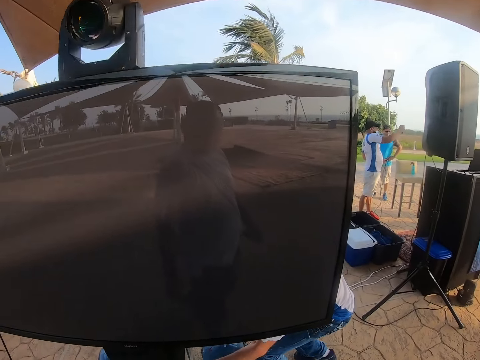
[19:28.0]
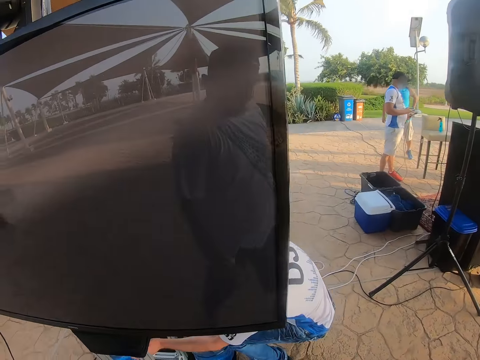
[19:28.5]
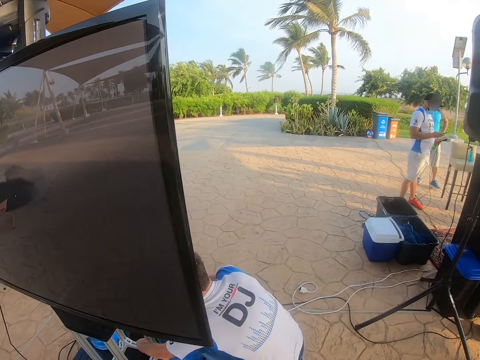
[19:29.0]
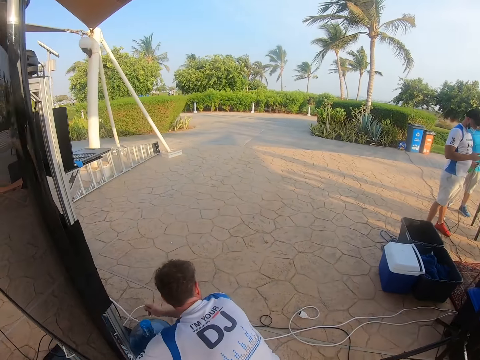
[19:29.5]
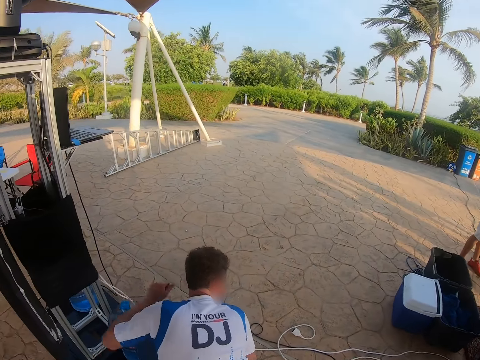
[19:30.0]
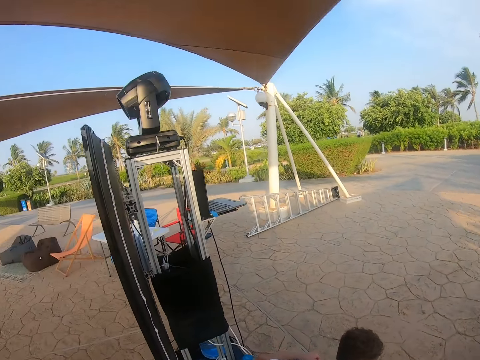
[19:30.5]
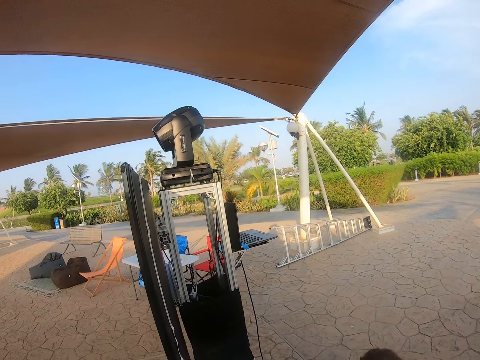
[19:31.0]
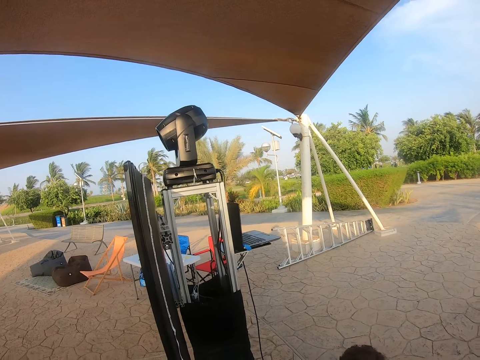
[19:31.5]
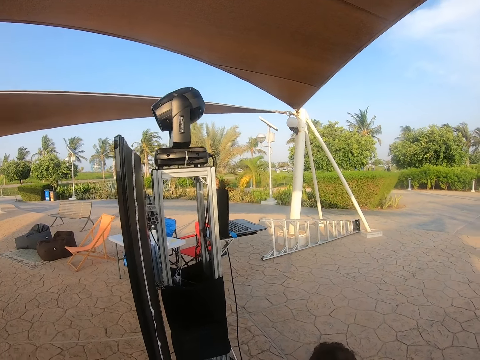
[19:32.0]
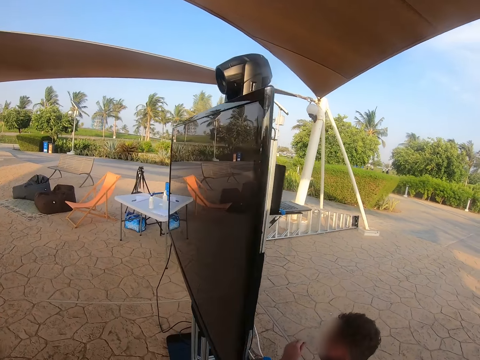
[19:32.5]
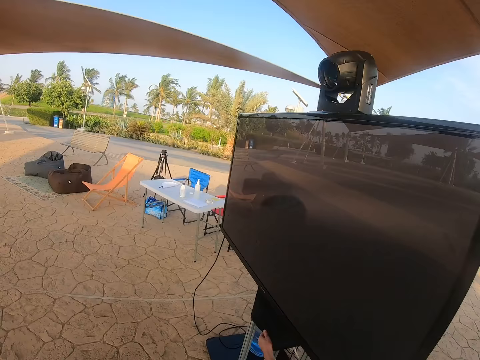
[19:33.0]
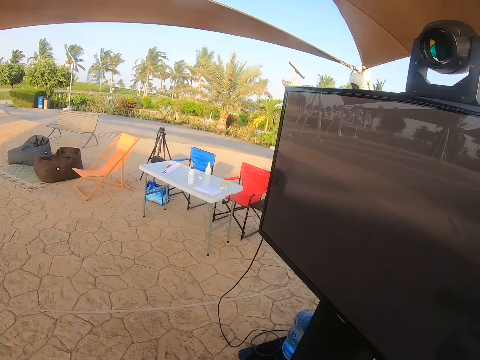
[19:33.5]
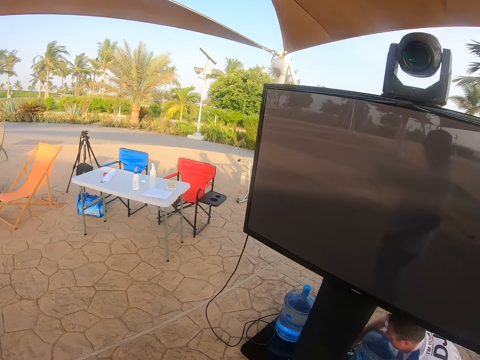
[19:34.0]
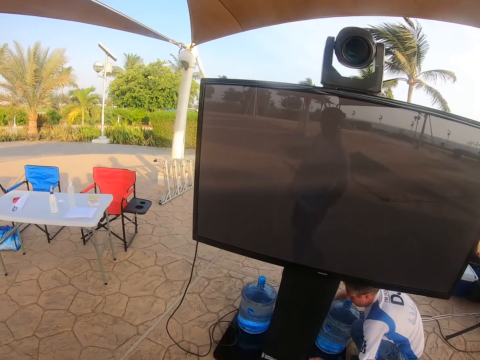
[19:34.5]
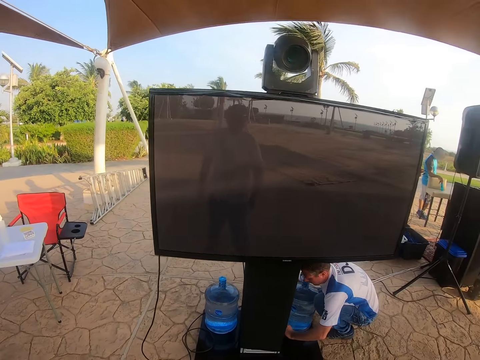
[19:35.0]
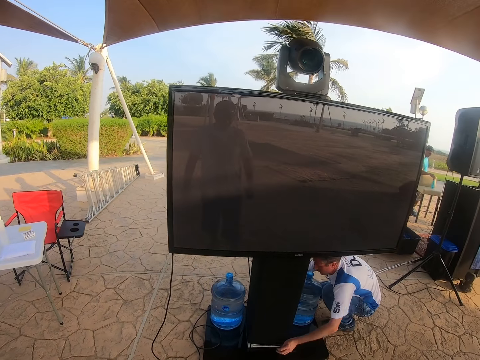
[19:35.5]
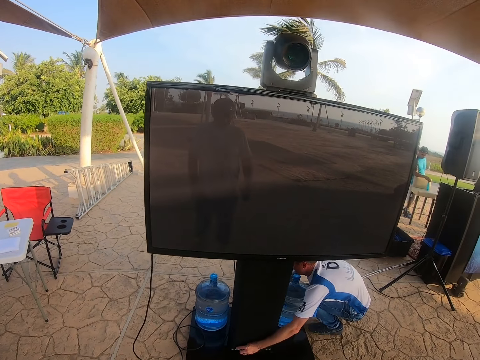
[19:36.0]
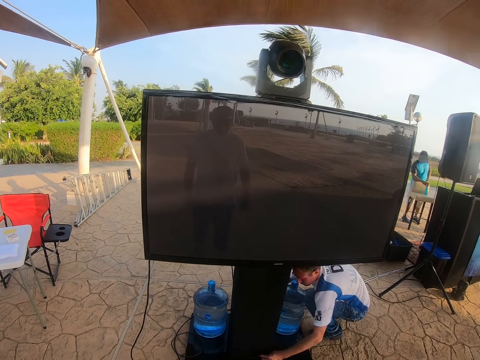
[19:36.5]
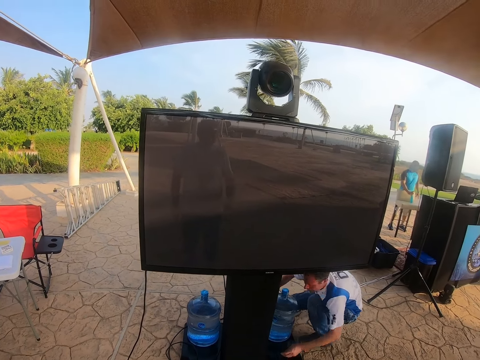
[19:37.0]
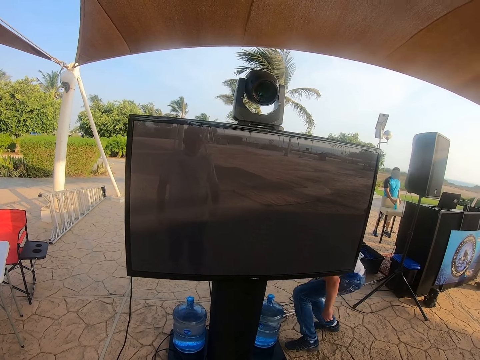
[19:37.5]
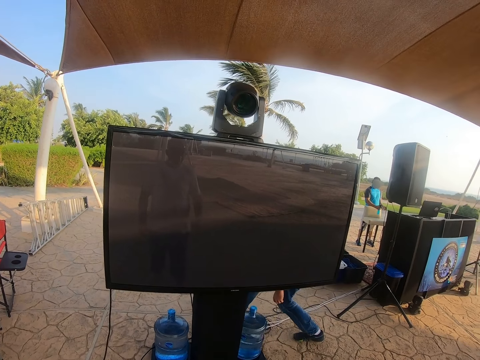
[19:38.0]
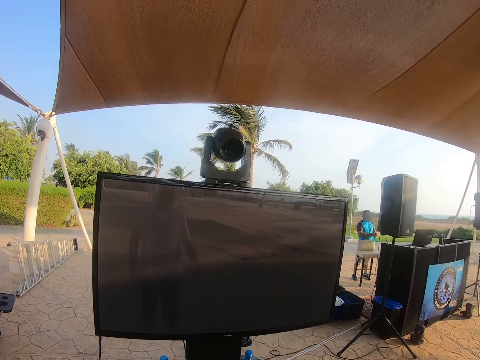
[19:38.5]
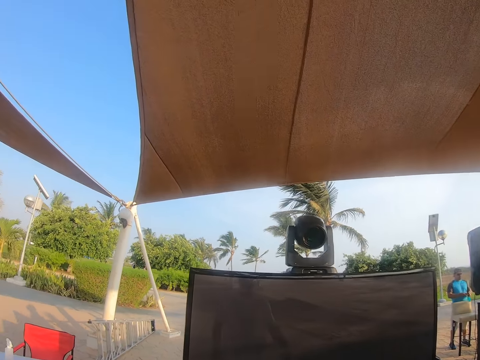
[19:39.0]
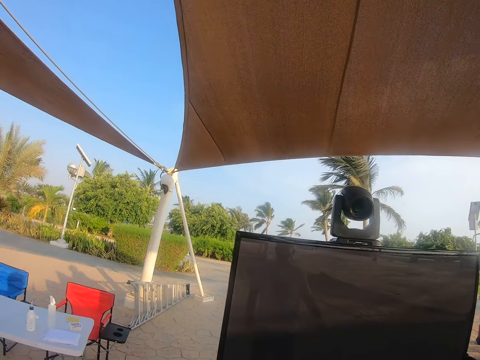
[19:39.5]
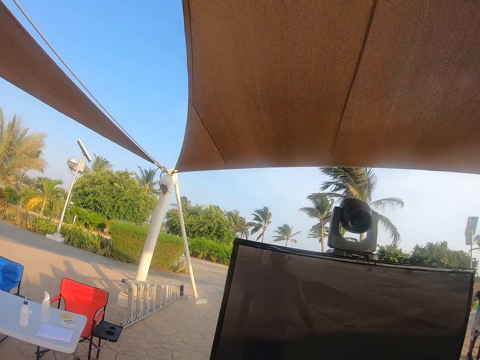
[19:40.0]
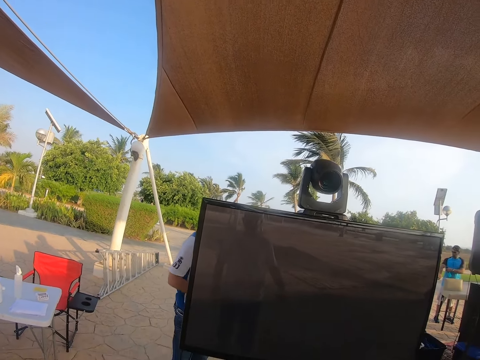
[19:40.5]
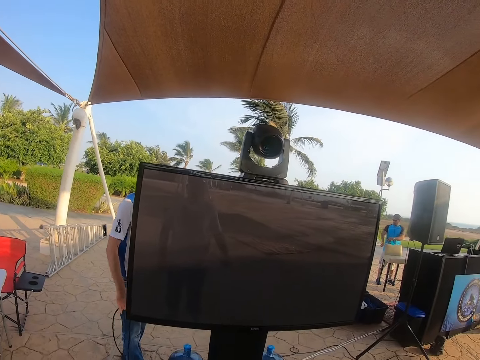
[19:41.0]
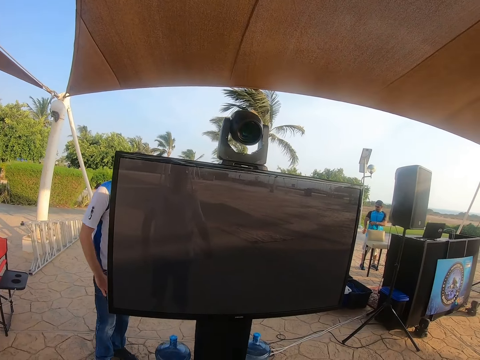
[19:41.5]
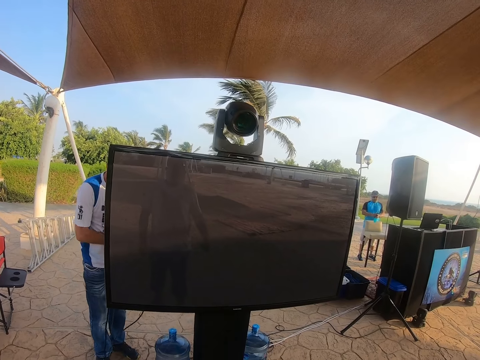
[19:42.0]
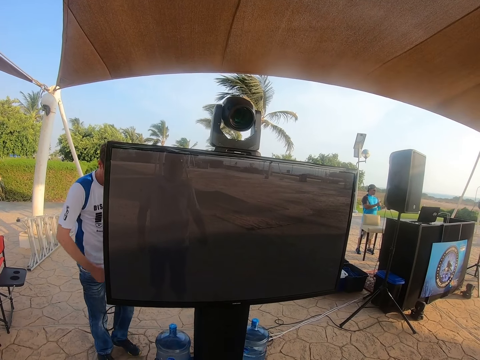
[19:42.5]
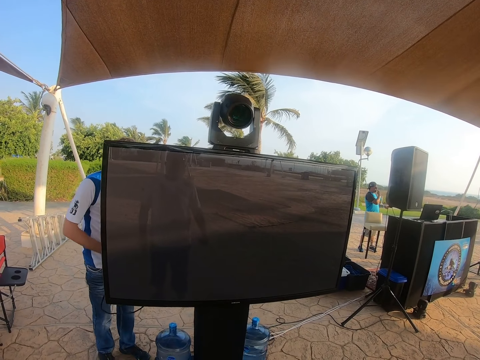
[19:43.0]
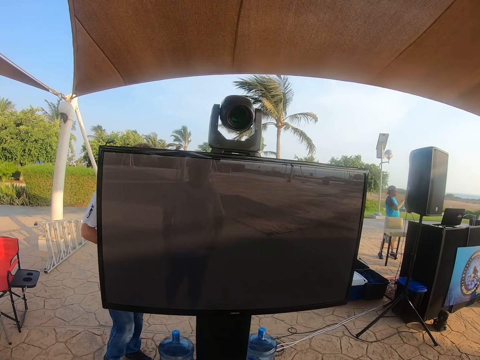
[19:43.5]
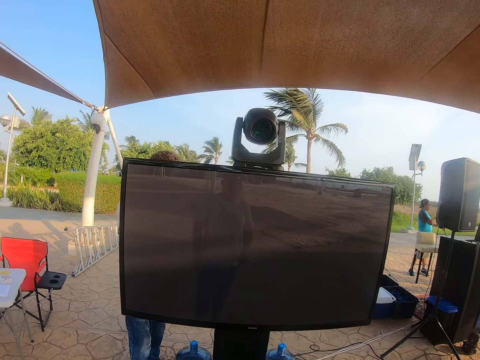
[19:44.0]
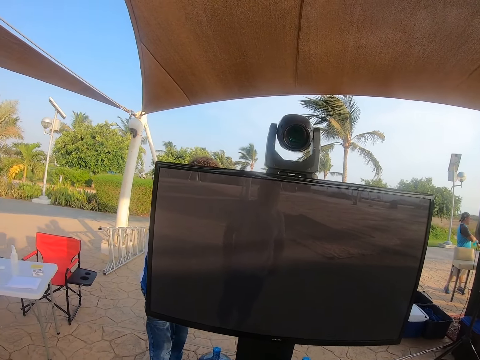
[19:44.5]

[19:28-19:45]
The camera wearer walks beside the television, looks at the television and looks around. A man checks the cable. The camera wearer looks around. The man pulls the wire and checks the cable.

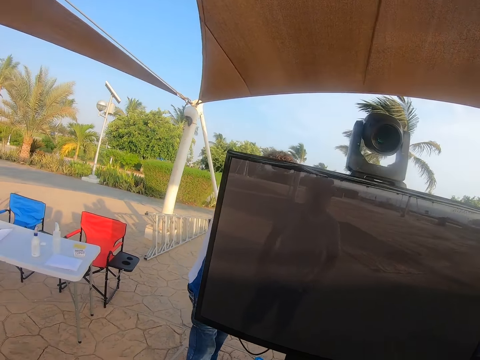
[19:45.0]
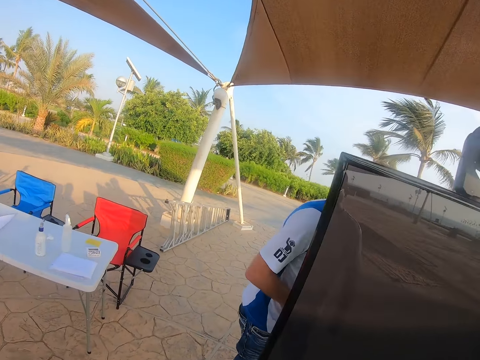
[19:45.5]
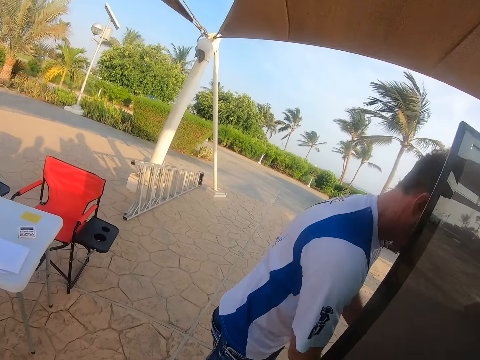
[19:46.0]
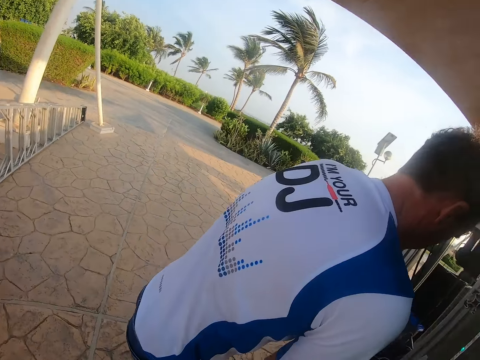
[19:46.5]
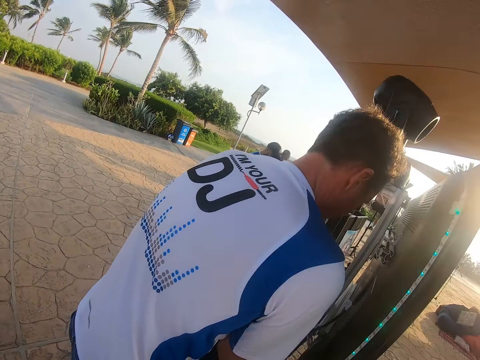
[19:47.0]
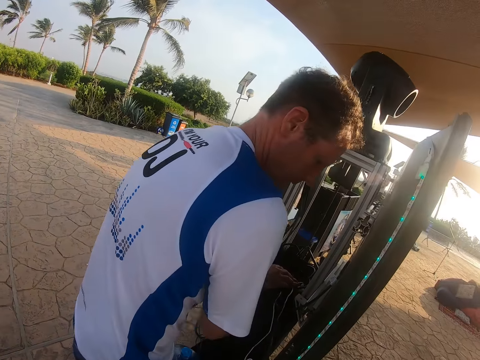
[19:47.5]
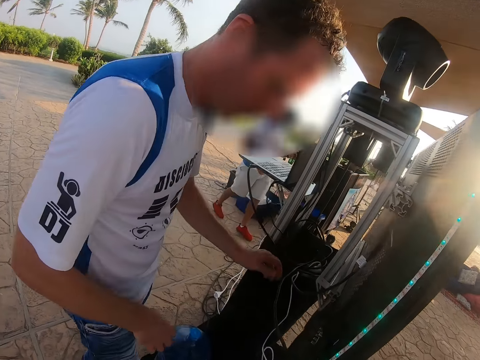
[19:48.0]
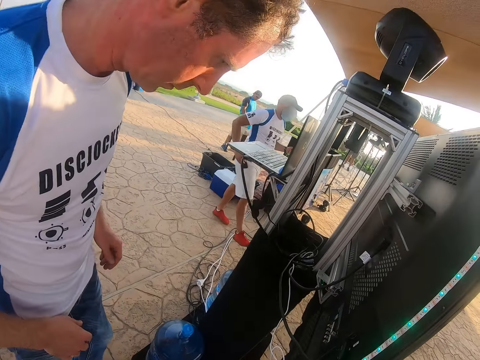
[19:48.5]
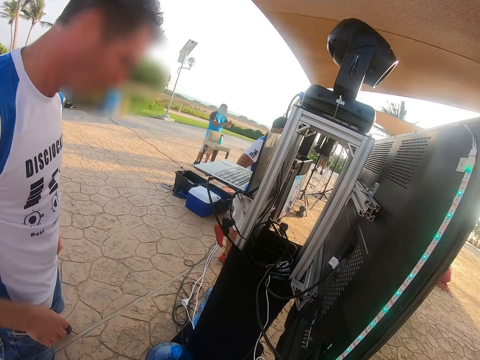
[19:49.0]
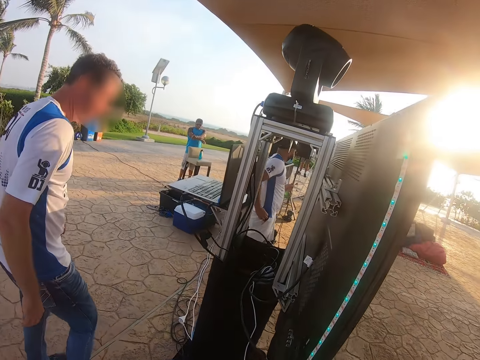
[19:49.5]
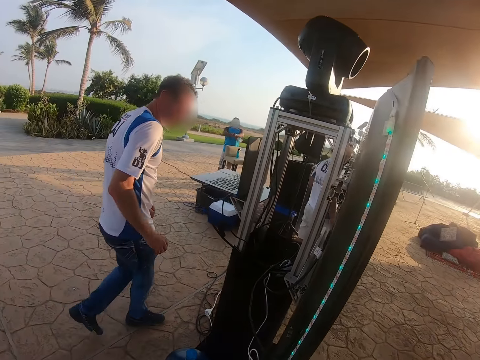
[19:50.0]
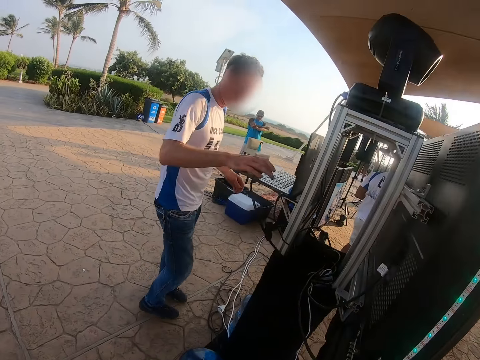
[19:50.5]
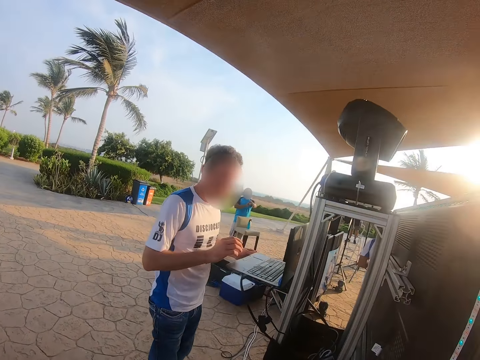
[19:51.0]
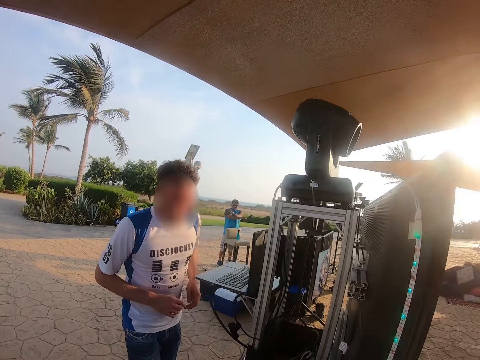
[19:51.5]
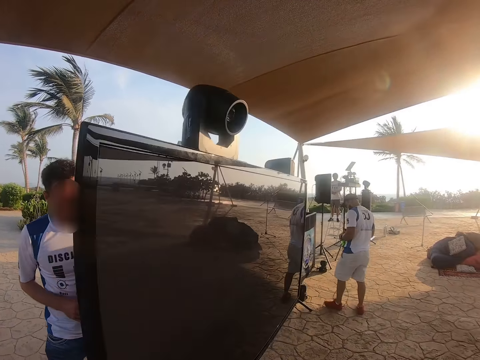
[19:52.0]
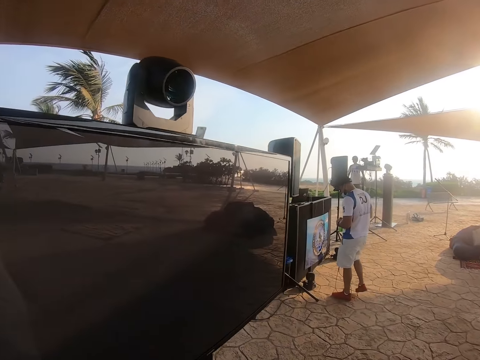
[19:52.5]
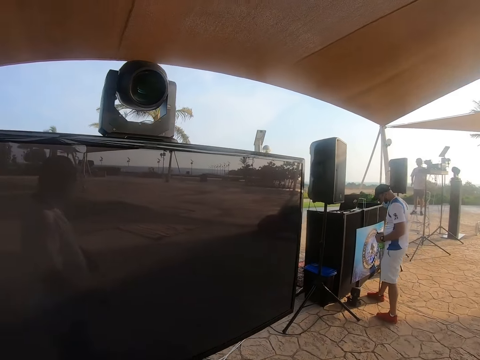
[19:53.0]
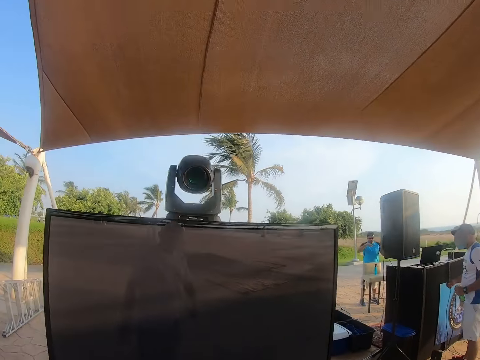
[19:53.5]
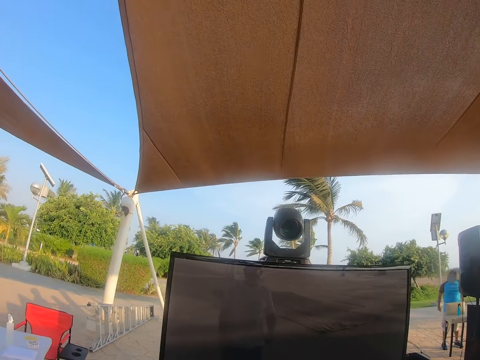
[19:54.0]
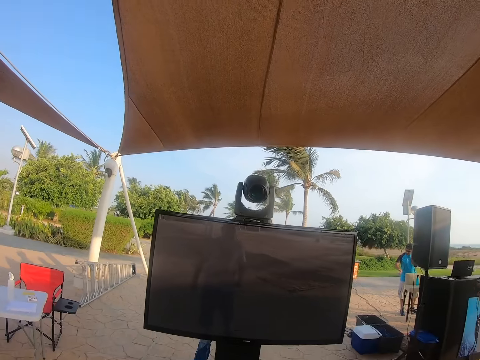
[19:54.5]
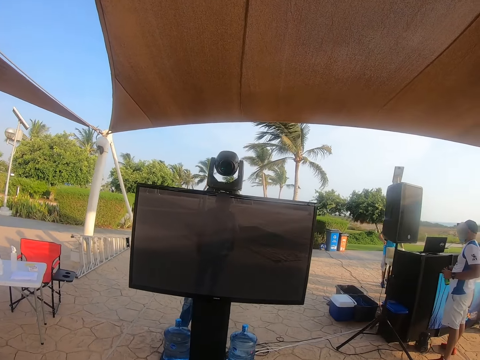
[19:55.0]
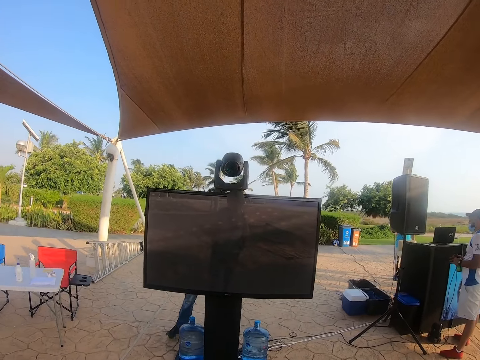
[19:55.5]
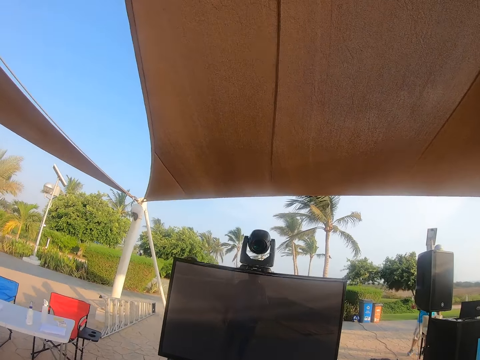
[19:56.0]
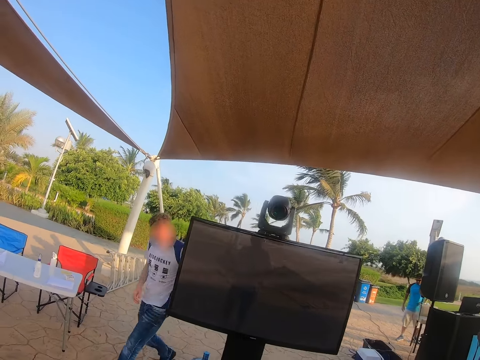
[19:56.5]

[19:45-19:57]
The camera wearer moves beside the television and looks at the television. A man checks the laptop. The camera wearer looks around.
